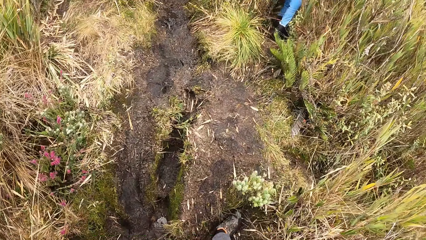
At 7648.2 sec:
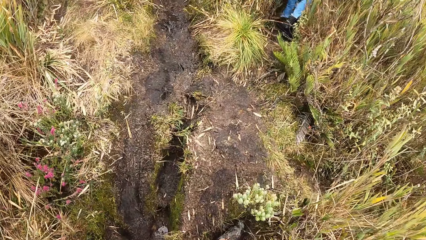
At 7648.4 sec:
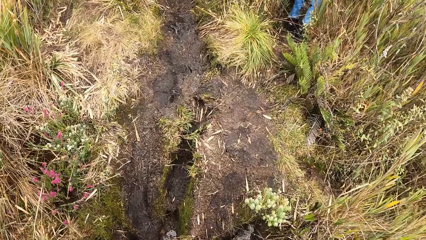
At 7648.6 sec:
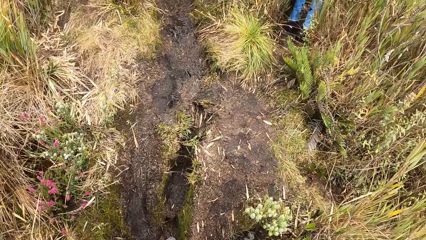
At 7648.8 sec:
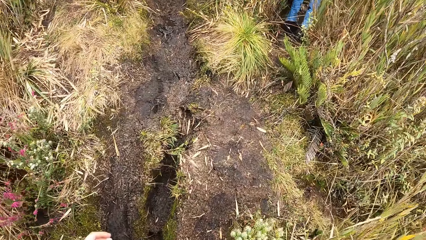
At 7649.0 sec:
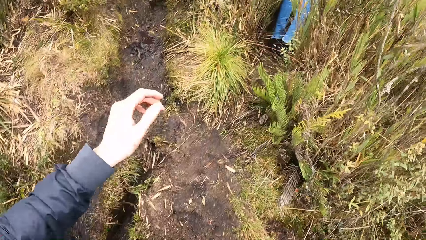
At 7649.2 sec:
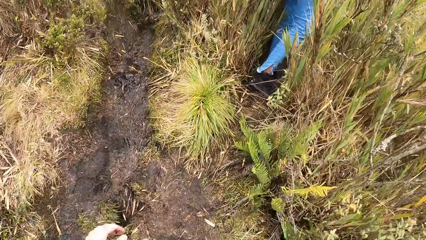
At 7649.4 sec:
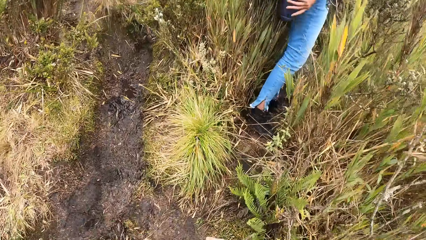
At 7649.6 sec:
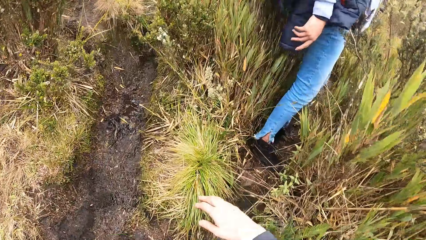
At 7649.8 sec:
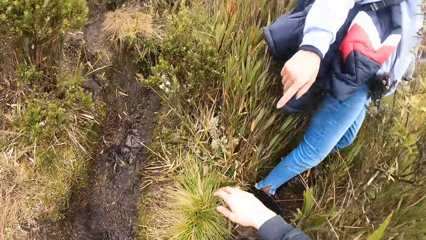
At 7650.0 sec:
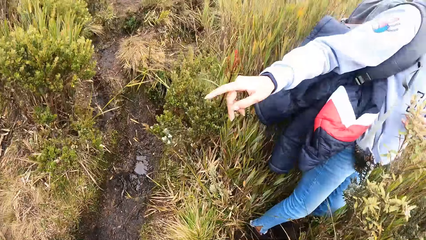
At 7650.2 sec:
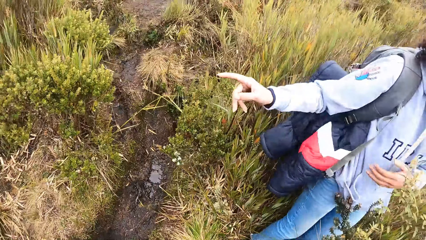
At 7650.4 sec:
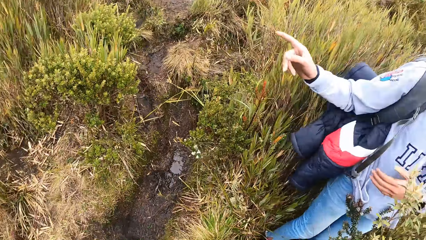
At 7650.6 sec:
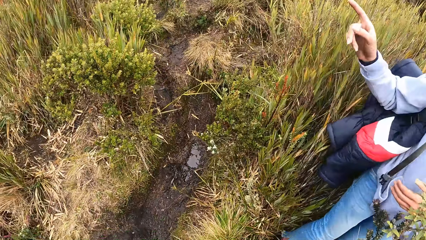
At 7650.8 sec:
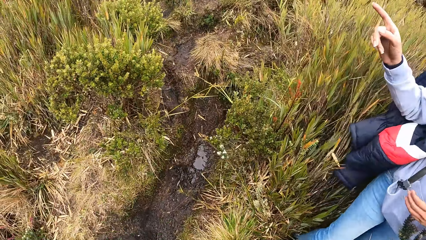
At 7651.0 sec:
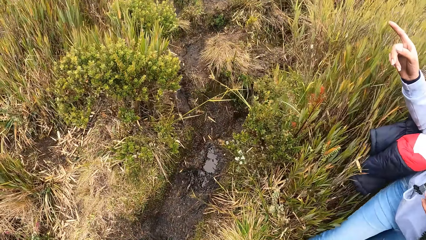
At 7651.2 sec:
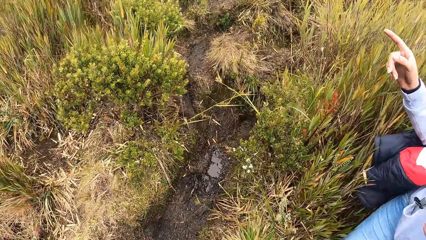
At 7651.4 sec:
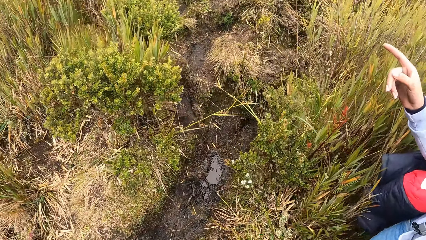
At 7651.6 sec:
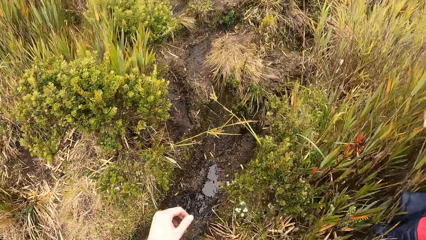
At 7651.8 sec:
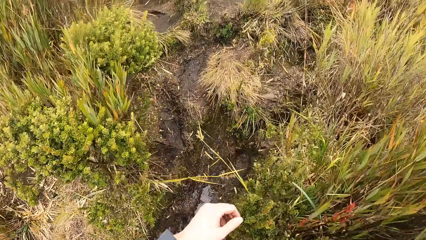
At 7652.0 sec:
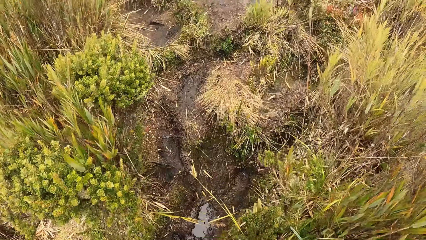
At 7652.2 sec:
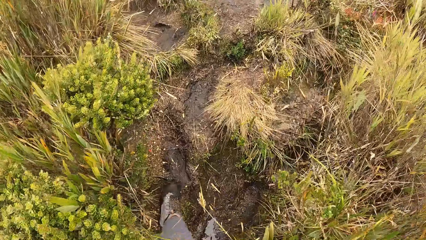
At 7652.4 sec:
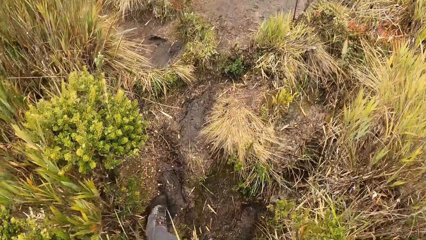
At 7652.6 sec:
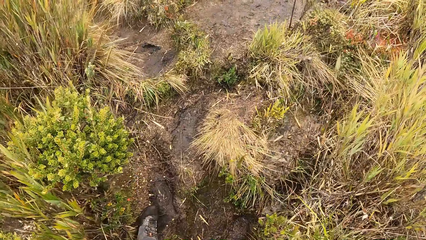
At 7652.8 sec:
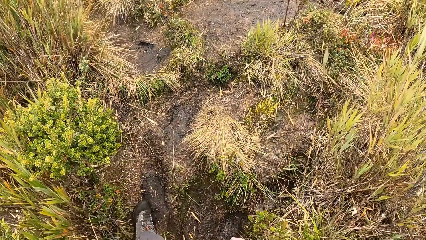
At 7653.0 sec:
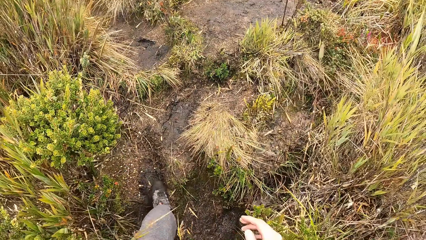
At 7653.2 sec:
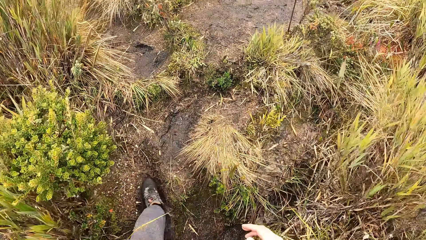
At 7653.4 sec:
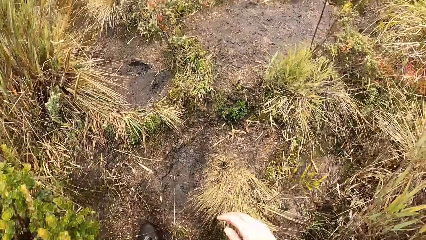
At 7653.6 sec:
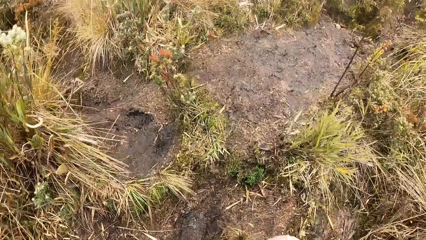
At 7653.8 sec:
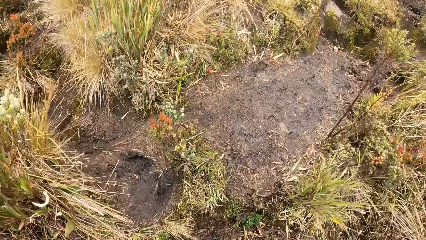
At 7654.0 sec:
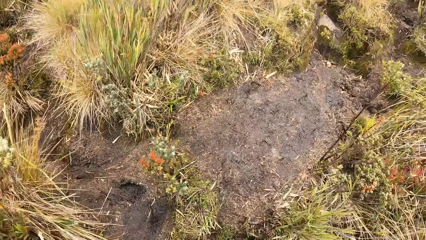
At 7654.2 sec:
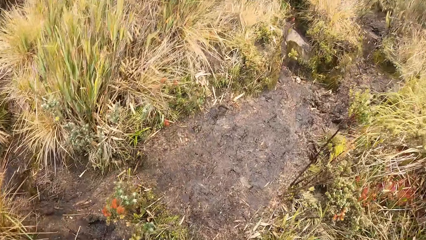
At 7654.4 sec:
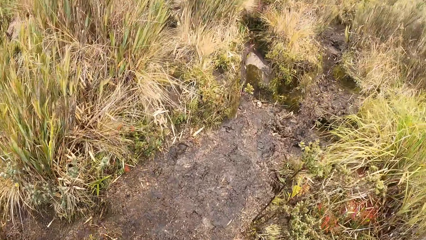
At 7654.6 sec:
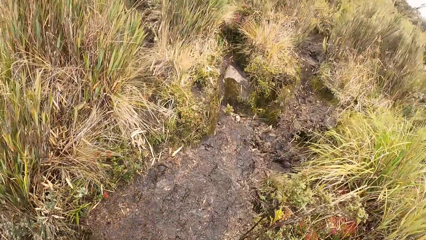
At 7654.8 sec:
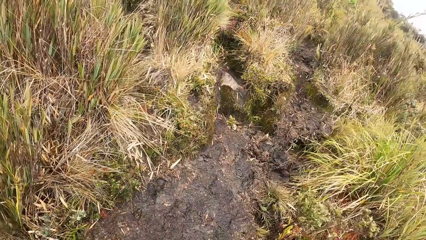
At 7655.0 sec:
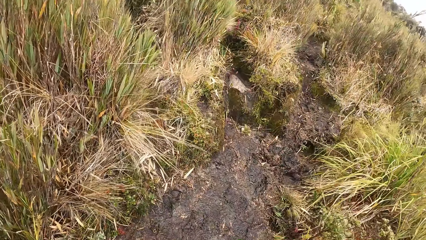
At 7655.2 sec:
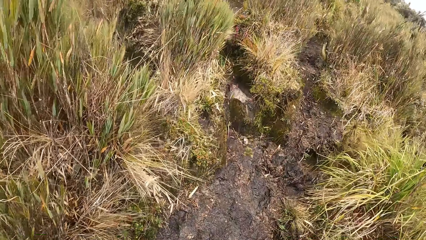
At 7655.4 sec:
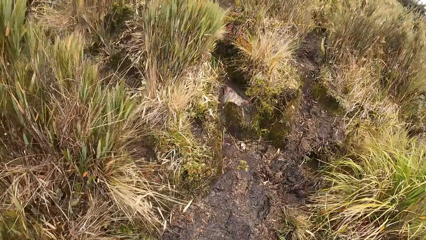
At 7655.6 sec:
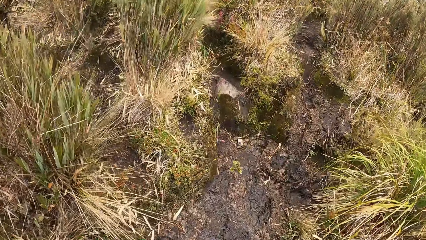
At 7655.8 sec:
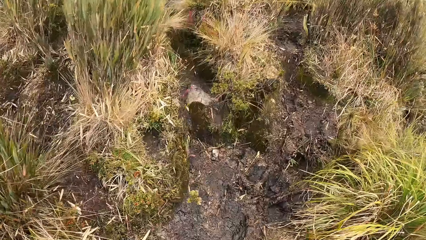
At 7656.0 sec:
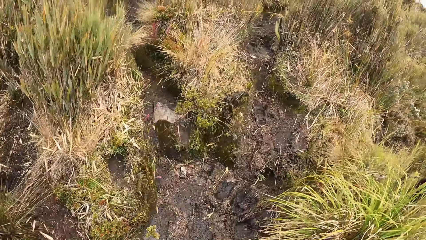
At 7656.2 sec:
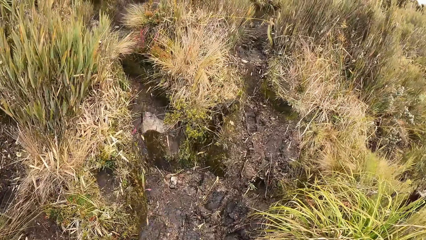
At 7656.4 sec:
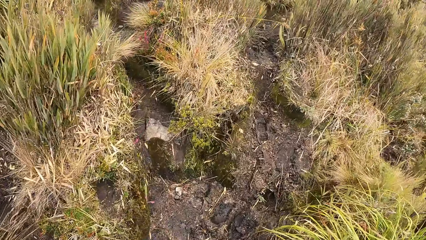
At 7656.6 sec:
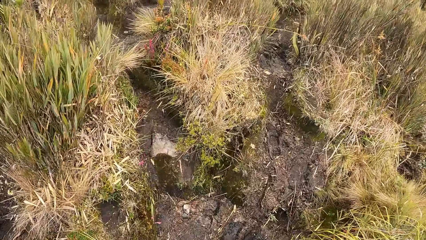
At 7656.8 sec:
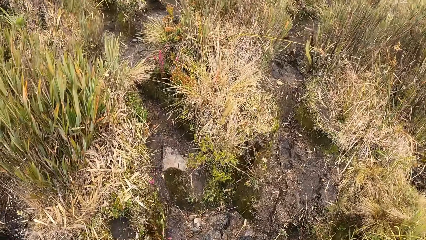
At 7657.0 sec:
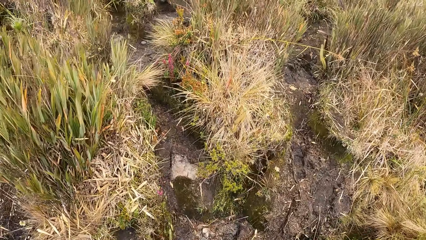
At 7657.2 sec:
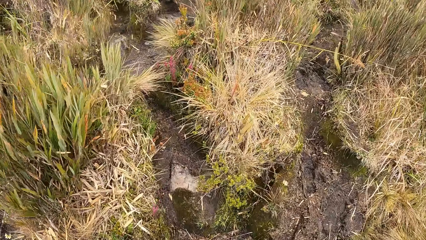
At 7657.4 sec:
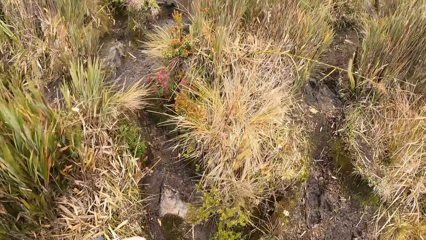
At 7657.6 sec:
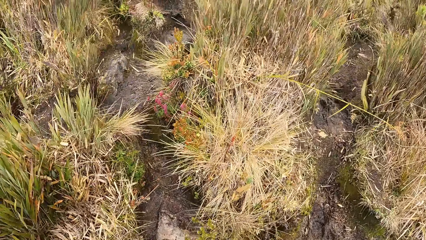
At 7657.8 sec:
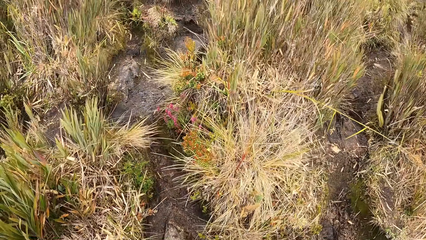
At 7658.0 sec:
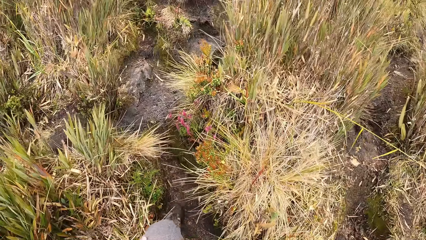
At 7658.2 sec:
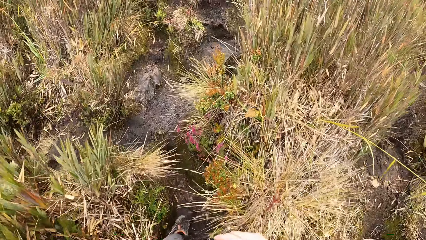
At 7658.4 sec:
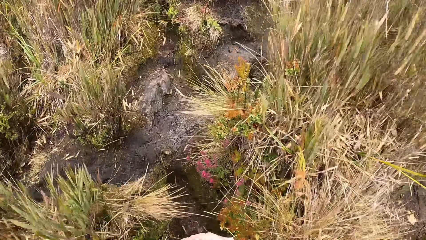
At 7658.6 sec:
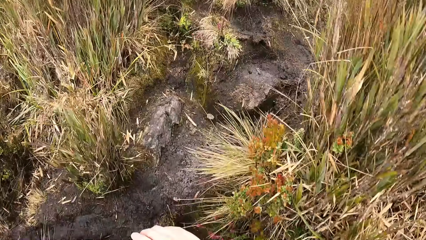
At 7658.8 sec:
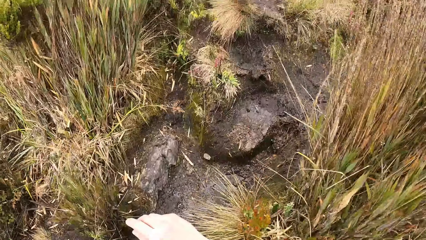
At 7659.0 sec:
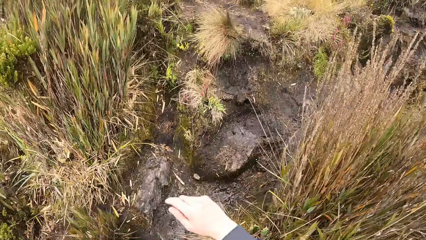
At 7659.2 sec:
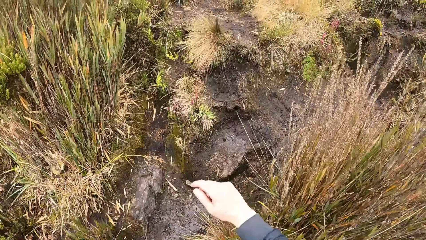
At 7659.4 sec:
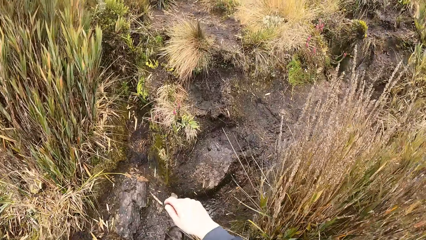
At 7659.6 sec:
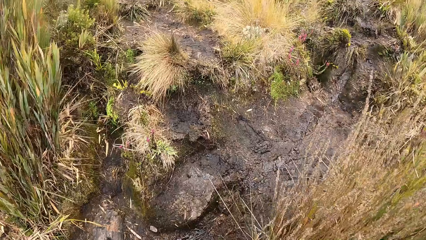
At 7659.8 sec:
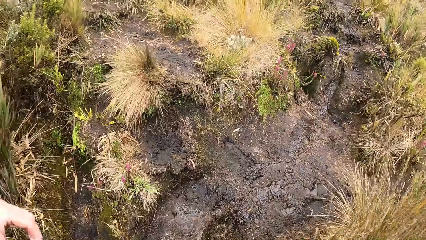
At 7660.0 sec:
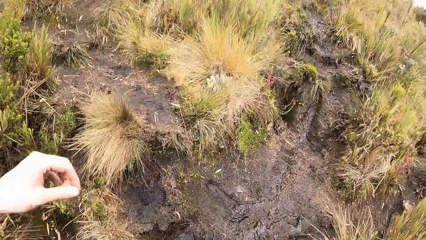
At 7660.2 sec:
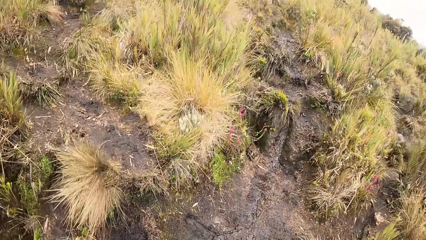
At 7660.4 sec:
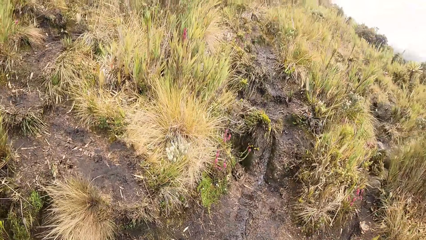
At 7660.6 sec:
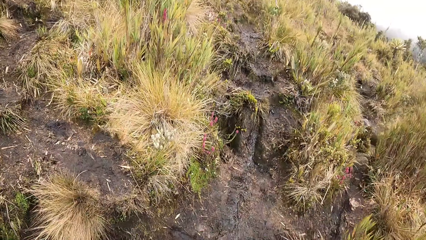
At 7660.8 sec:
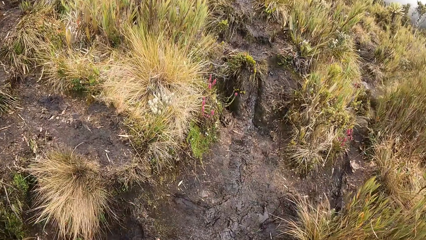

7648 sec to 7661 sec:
The camera wearer interacts with a woman. The woman points at a different direction. The camera wearer walks through the narrow bushy hills.

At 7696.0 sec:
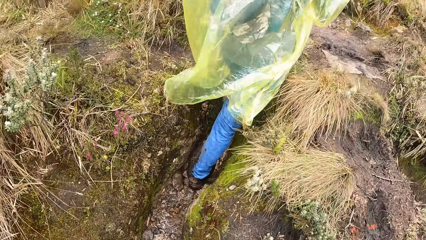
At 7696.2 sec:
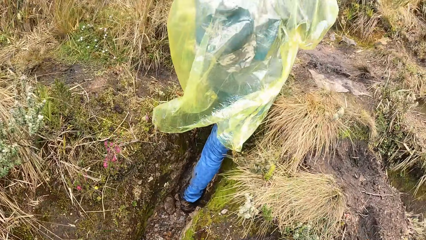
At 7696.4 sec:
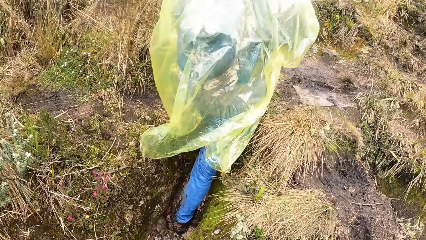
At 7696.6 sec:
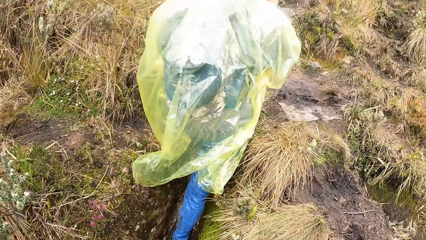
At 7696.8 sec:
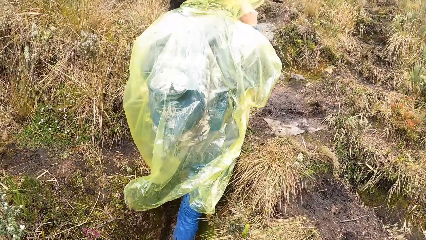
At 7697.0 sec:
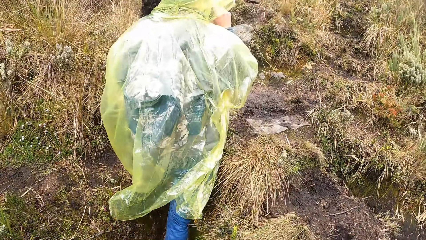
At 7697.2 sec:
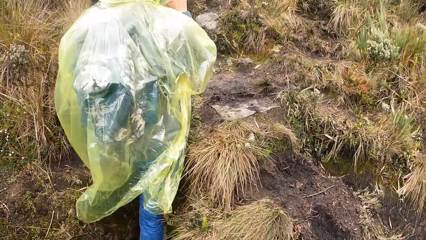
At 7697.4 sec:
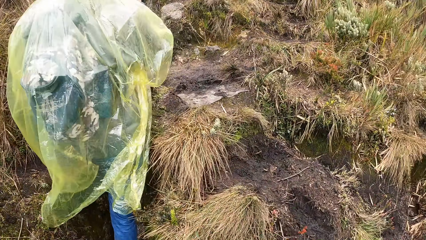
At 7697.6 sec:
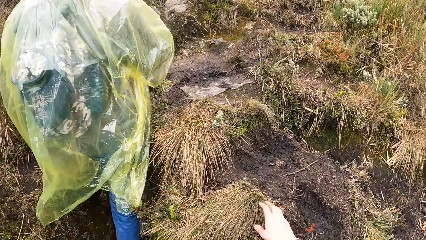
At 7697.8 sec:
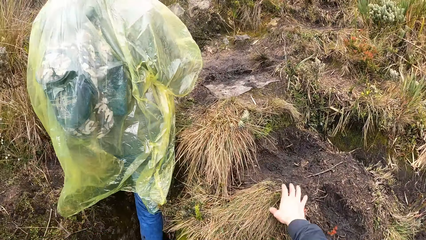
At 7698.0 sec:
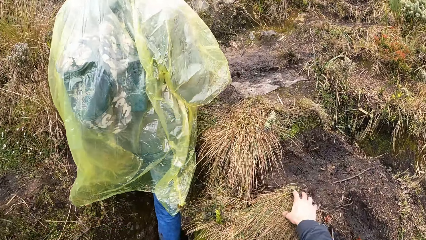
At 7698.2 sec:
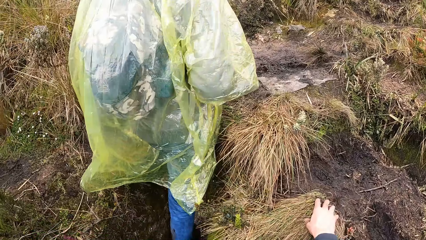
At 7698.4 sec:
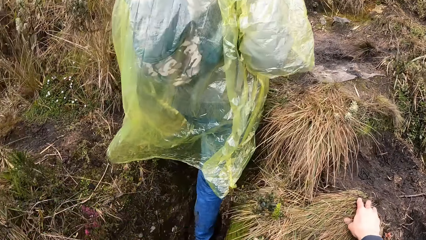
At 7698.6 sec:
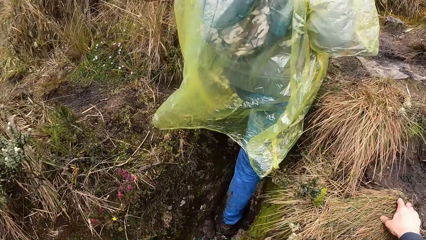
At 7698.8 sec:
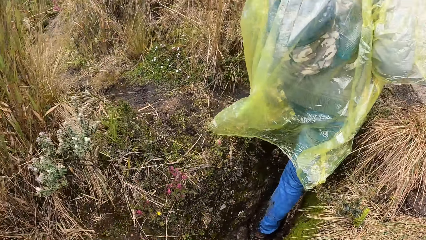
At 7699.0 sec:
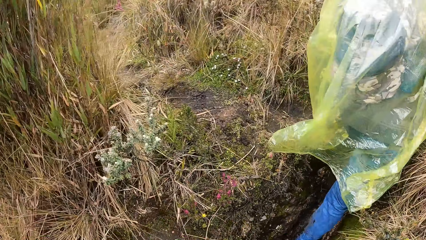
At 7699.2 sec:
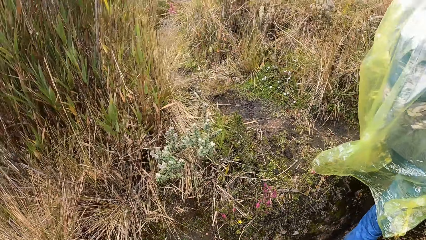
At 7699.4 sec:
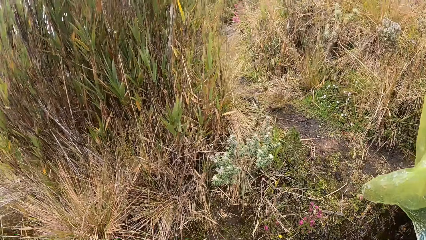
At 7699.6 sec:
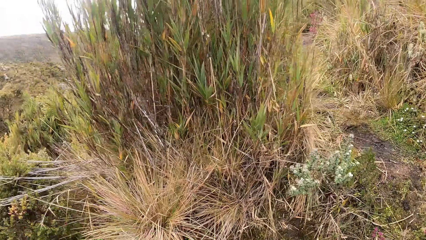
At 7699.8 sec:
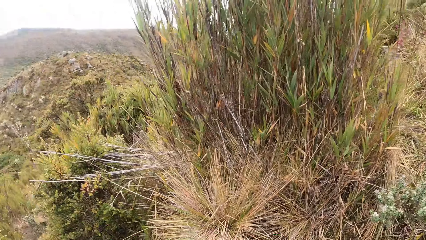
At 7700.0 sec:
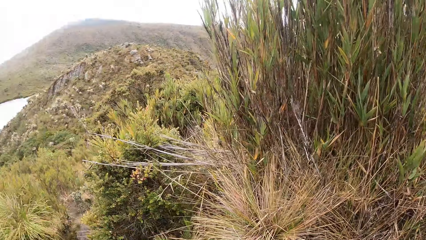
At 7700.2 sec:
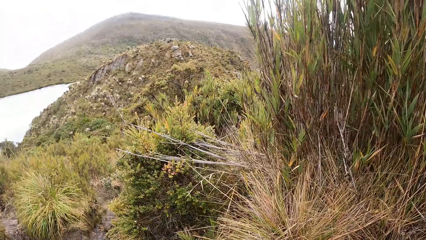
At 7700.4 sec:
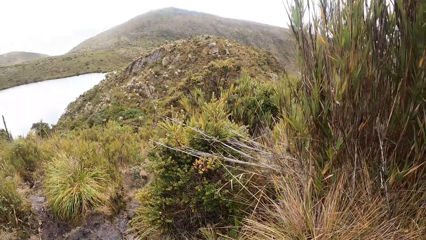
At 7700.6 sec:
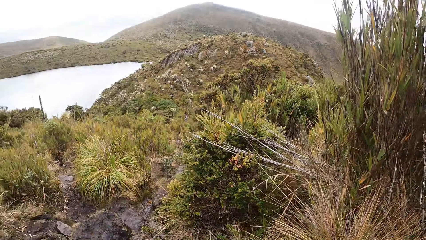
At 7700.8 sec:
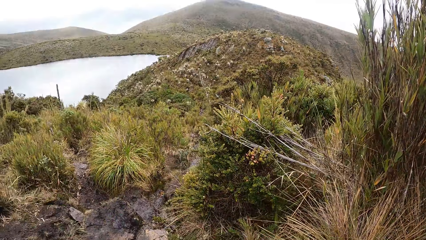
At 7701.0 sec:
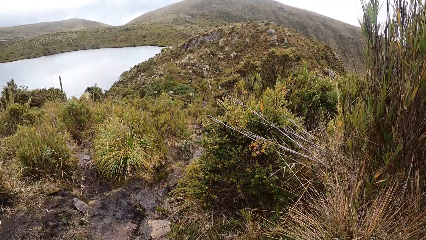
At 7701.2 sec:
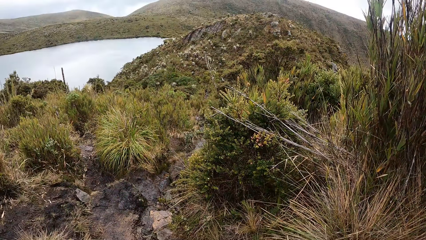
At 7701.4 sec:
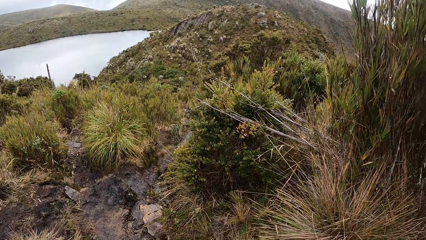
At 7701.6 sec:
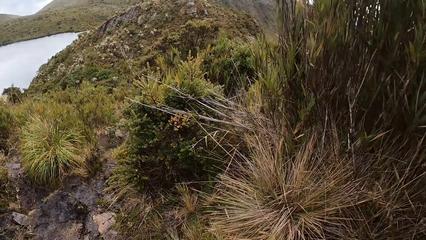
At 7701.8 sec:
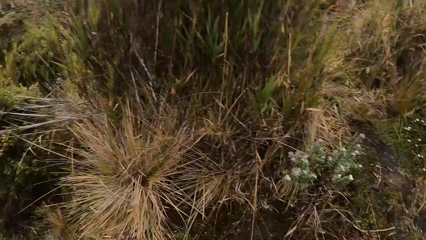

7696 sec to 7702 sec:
The camera wearer places his right hand on a dry grass on the ground. He holds on the ground with his left hand. He looks around the bushy hills.
